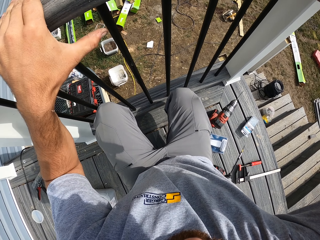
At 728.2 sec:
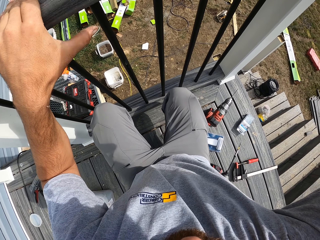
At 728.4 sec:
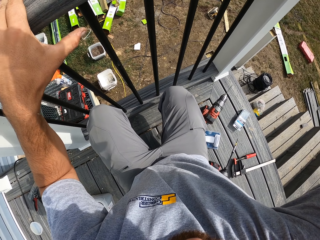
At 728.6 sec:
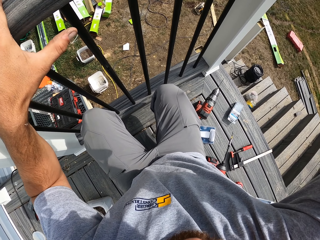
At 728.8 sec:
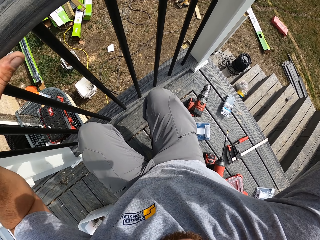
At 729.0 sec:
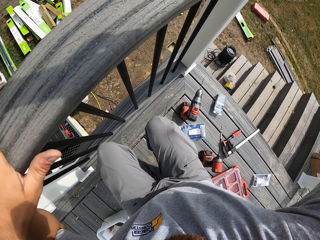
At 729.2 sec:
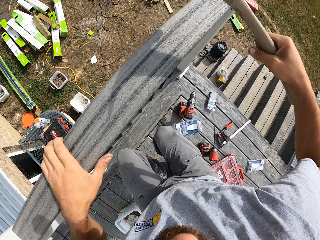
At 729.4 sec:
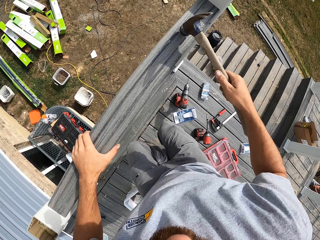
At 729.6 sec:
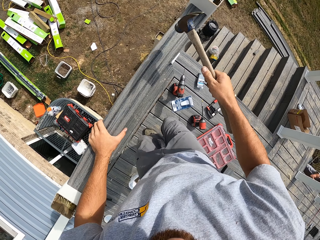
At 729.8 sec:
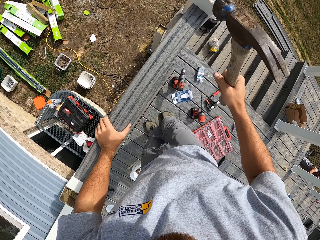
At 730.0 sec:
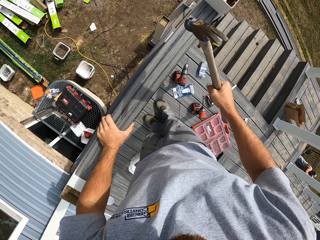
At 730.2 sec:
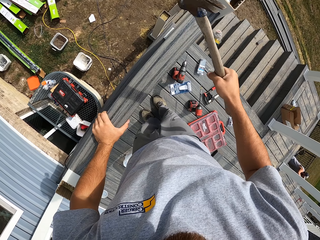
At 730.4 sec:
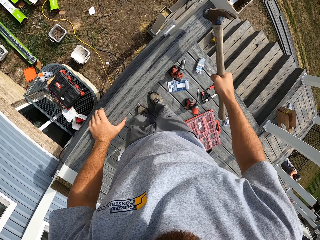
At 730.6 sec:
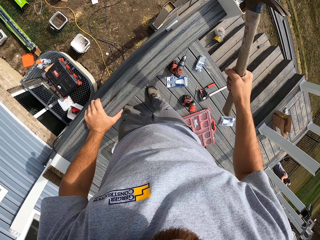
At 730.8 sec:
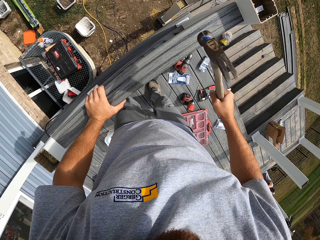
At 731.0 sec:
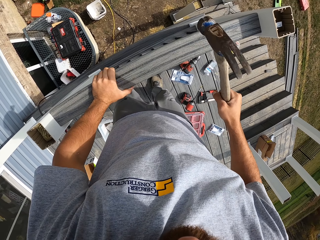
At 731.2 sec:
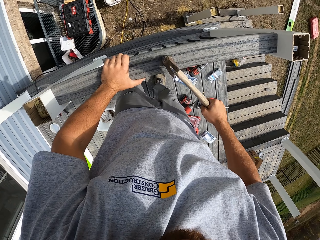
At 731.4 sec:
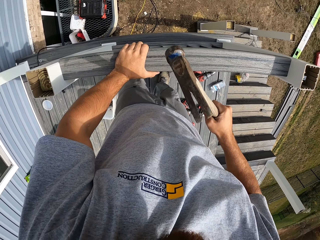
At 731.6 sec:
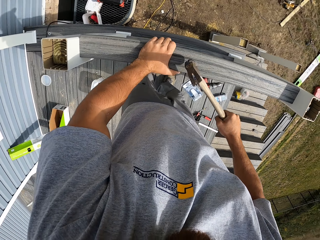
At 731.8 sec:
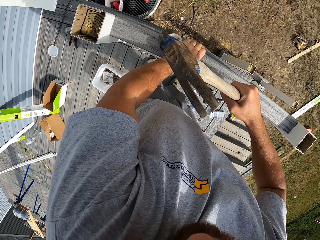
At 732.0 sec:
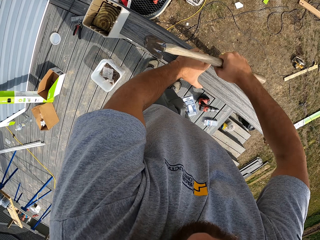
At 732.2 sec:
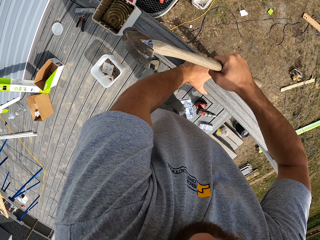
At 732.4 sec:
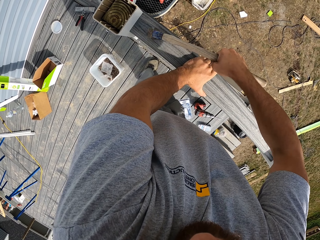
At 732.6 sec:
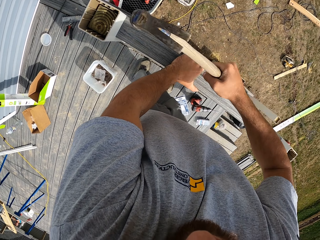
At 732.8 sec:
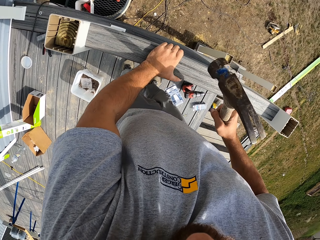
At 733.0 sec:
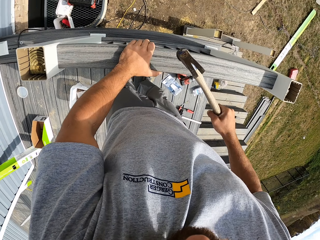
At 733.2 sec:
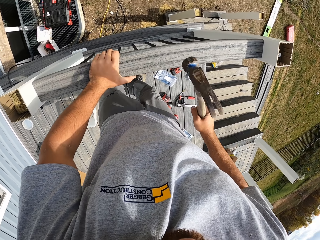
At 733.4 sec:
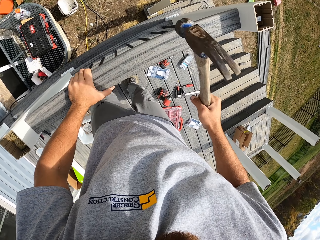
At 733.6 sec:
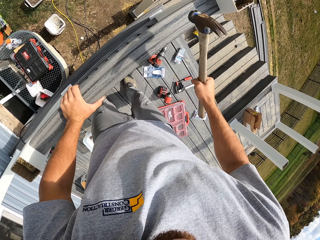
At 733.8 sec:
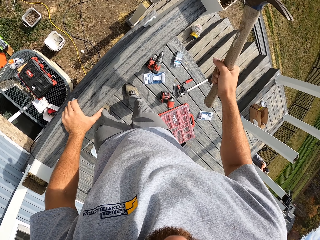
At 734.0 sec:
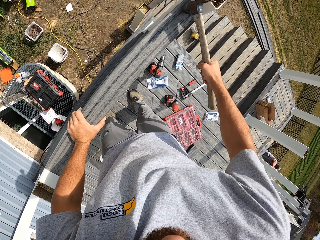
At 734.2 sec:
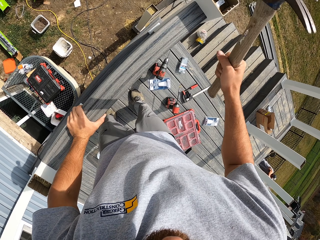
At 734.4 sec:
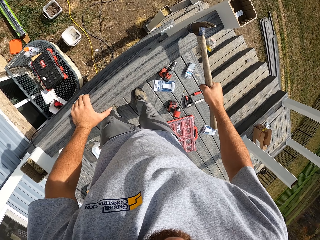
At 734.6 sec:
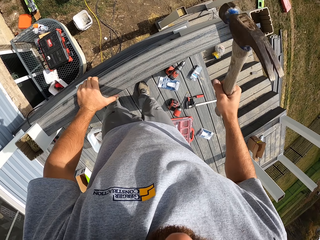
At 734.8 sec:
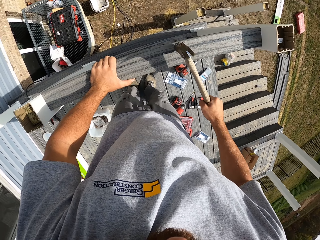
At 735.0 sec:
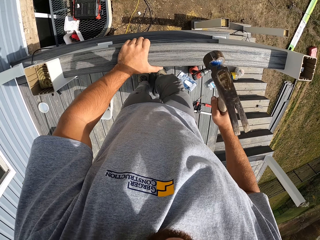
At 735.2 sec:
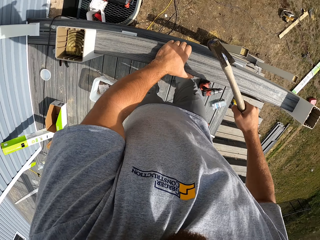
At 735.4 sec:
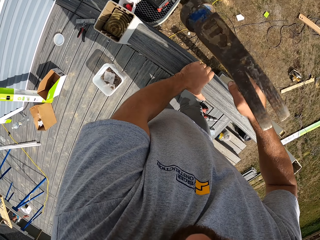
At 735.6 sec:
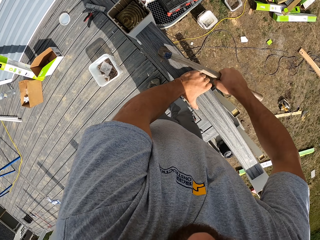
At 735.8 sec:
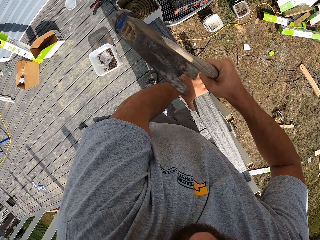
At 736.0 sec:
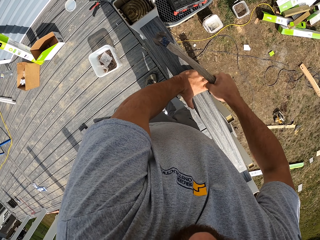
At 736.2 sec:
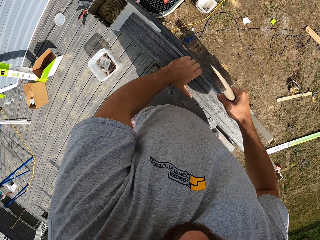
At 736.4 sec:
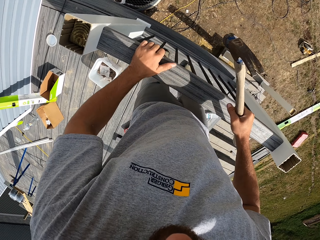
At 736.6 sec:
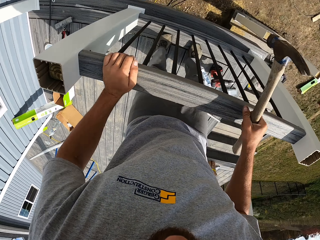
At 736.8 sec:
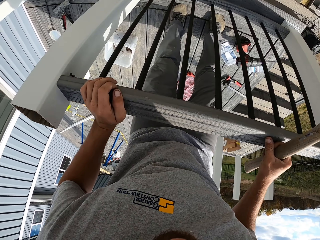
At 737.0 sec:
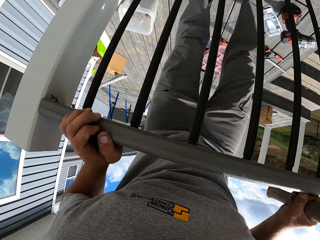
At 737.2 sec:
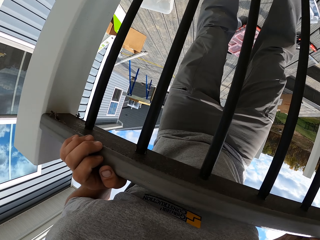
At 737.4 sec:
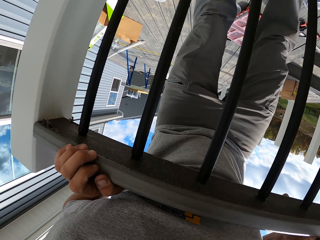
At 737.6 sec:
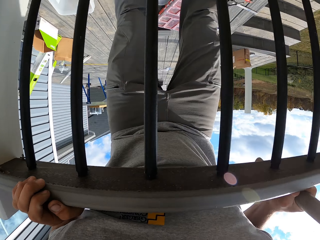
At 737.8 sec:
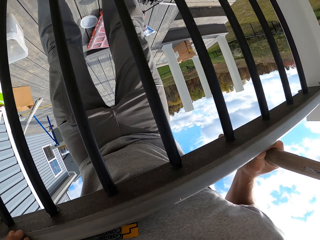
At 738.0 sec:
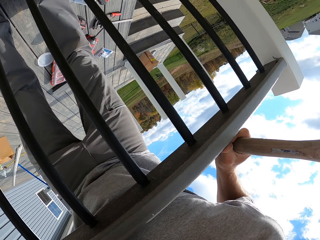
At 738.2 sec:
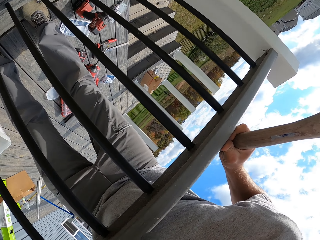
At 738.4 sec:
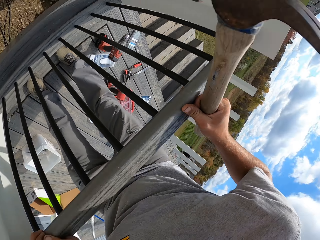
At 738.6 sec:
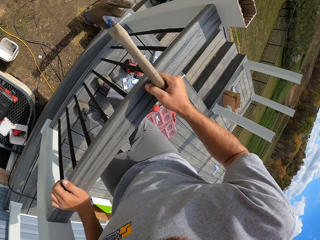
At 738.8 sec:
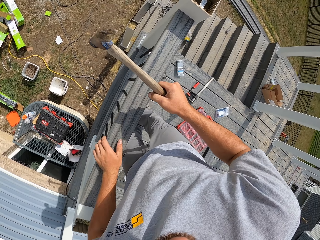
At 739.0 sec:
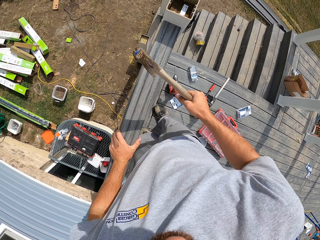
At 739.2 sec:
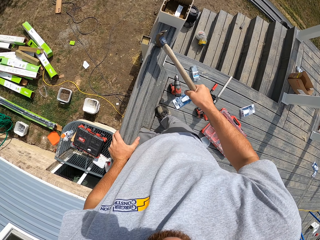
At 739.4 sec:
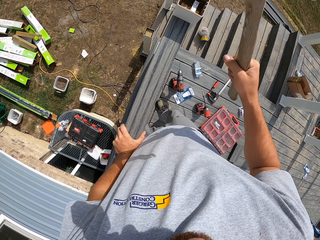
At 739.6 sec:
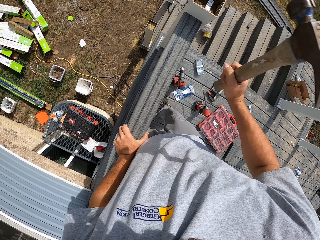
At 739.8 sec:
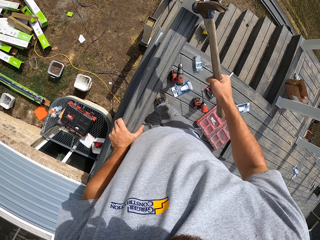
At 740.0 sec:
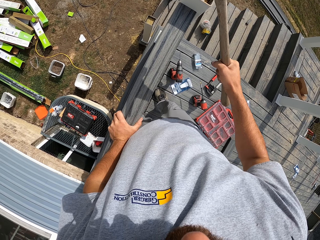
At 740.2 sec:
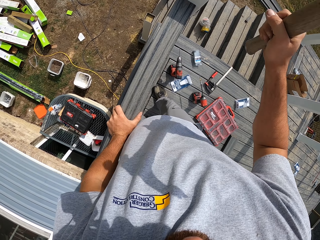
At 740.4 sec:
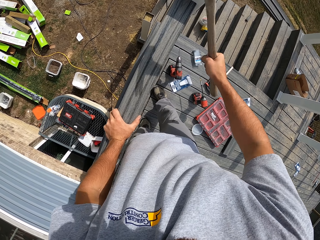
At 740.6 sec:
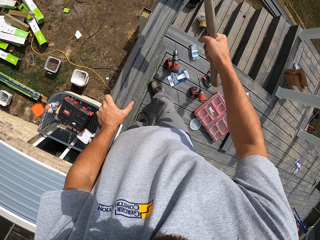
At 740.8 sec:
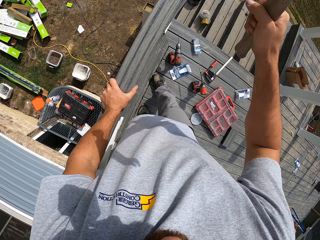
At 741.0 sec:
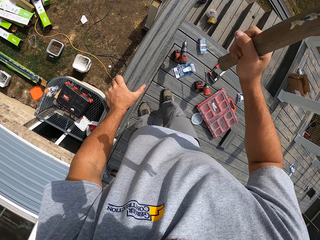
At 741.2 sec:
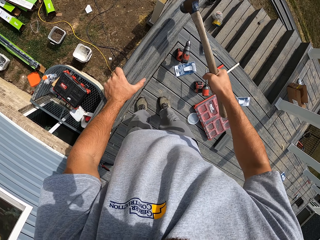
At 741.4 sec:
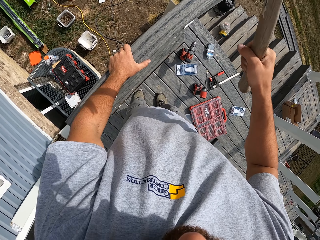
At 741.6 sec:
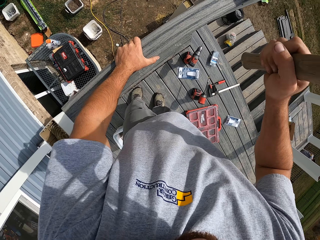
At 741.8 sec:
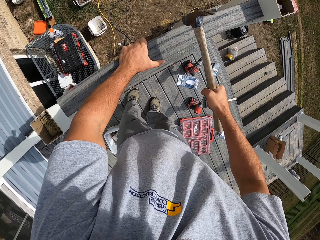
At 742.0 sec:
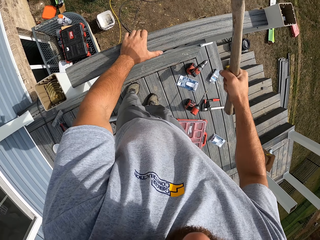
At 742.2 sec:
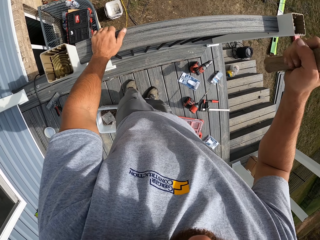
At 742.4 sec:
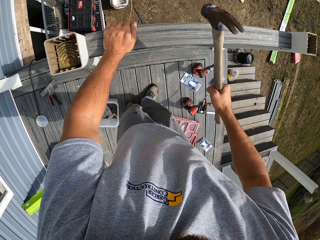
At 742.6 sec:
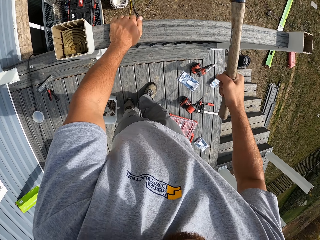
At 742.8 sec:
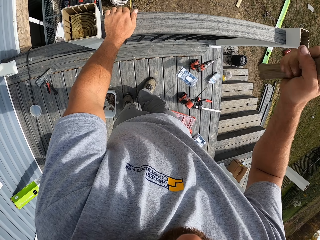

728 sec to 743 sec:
The camera wearer hits the wood with a hammer. They look around. They hit the wood with the hammer.

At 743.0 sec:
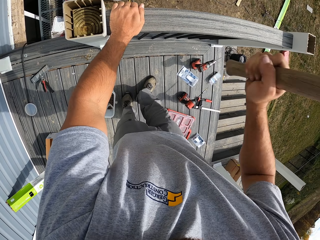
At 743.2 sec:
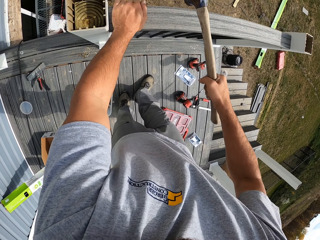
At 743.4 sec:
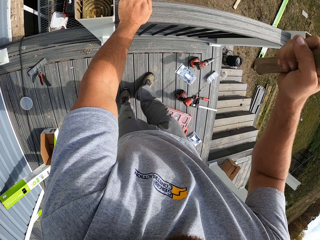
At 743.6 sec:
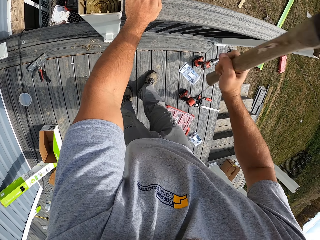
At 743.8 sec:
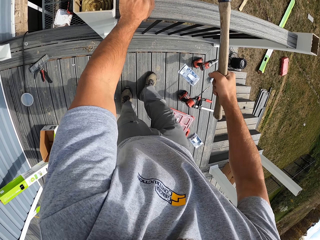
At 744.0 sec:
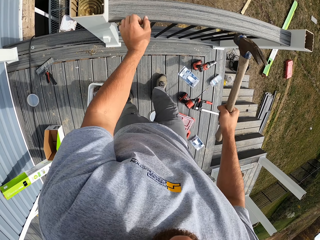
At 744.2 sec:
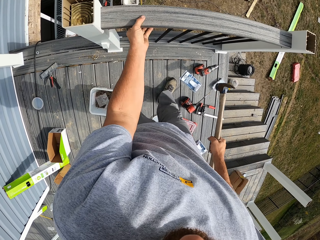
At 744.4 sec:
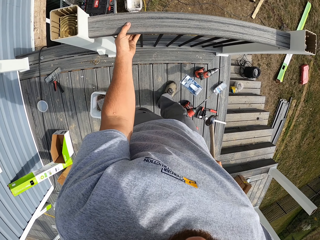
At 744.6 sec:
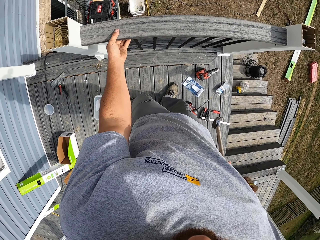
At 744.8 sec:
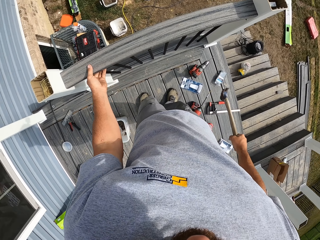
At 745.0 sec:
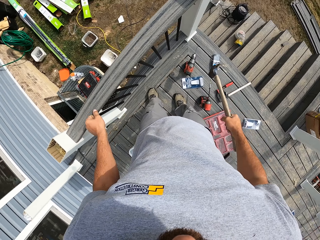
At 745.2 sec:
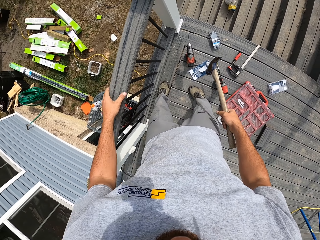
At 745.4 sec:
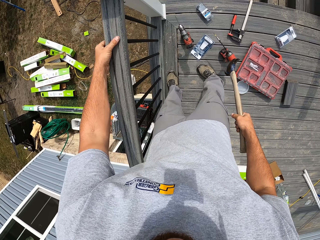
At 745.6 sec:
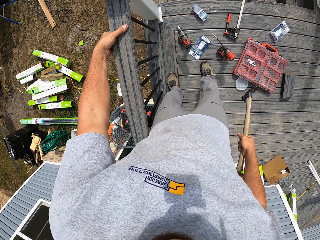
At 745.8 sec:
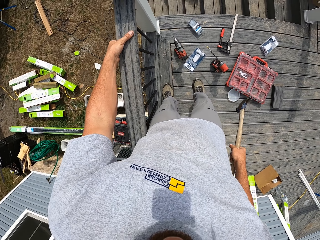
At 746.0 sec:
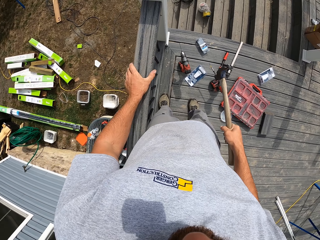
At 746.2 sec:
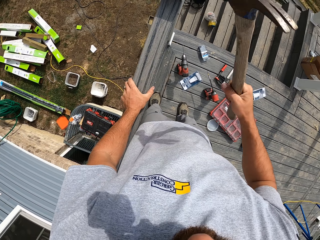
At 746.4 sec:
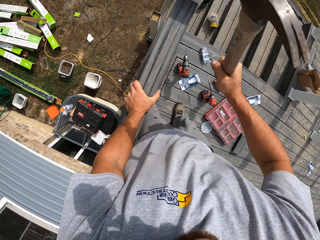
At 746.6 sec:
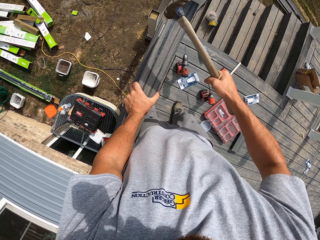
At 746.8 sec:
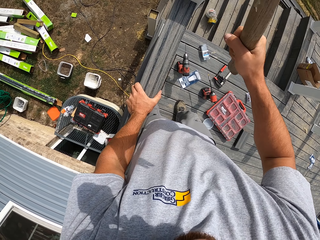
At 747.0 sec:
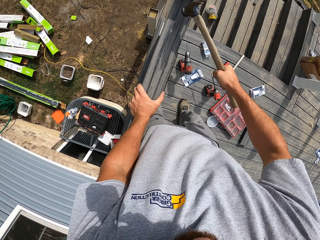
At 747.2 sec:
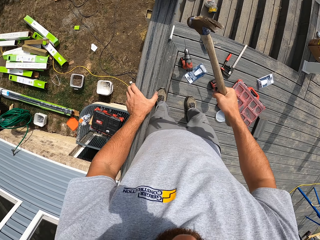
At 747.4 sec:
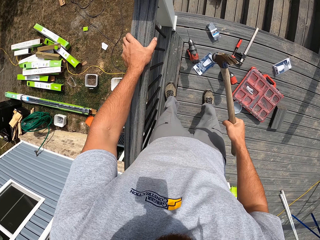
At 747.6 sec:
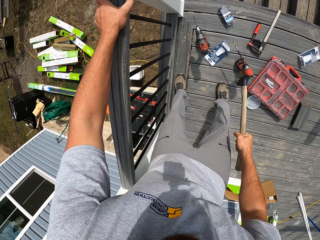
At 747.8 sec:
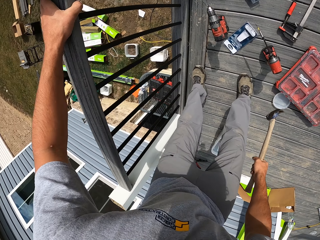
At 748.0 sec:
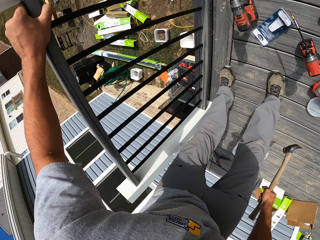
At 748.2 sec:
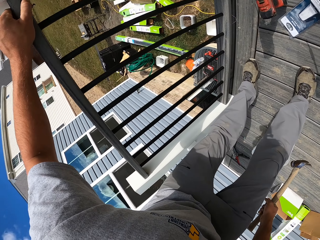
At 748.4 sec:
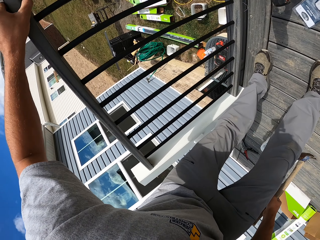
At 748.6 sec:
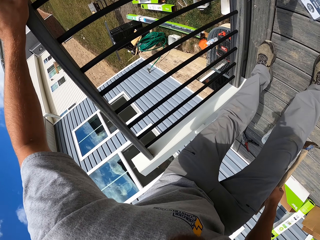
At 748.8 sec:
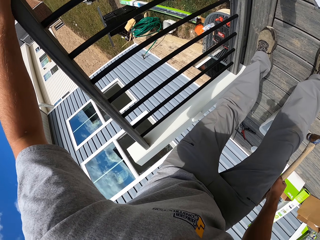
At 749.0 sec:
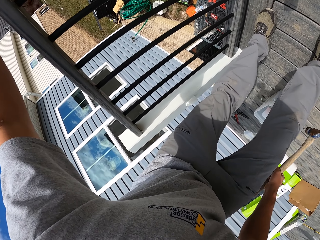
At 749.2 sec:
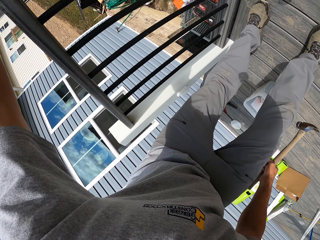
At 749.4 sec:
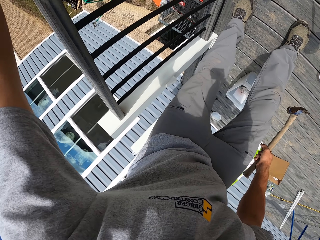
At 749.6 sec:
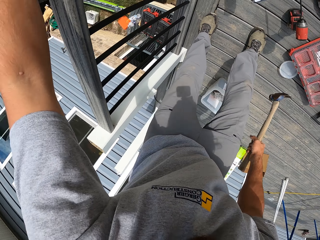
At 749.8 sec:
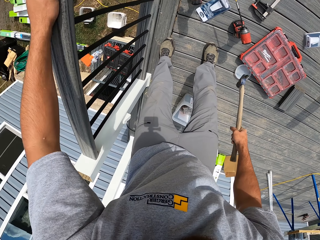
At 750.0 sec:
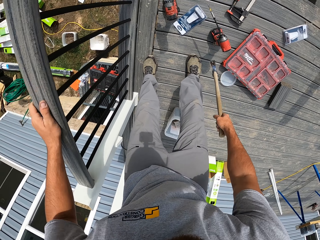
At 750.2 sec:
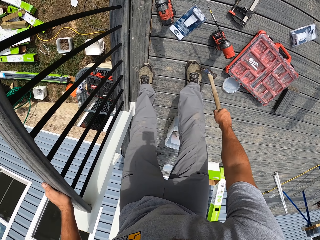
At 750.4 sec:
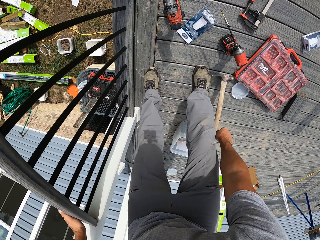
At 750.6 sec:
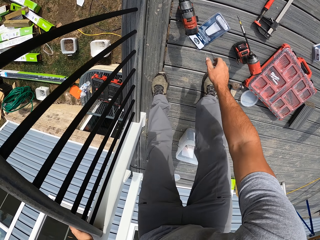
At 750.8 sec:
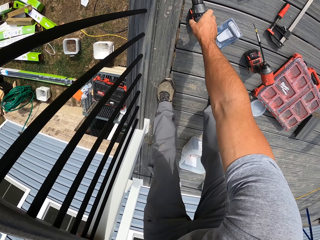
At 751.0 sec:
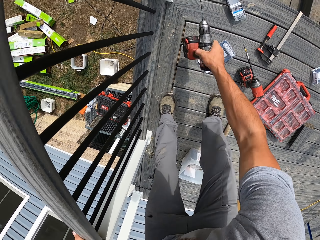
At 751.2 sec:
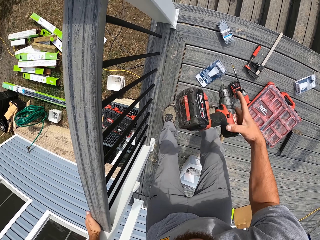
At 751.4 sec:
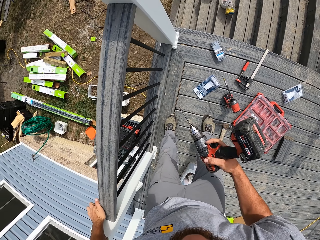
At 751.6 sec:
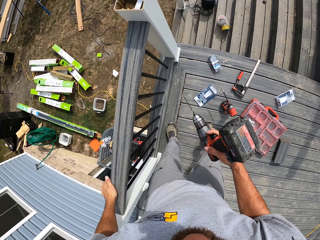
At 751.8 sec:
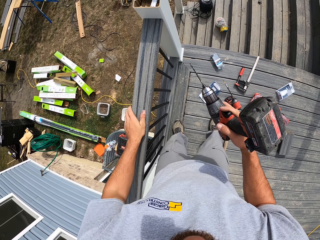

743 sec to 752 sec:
The camera wearer looks around. They put the hammer on the floor. They pick up the power drill from the floor.
